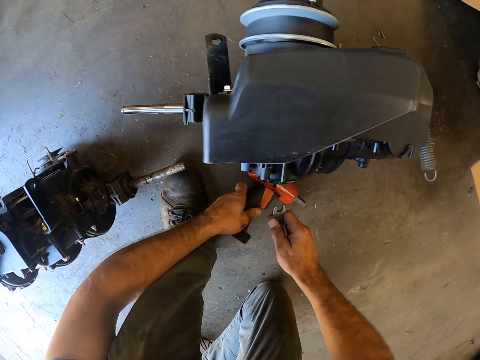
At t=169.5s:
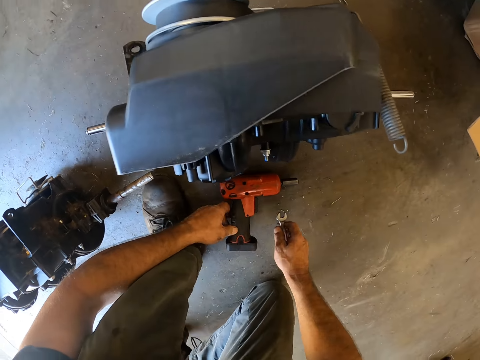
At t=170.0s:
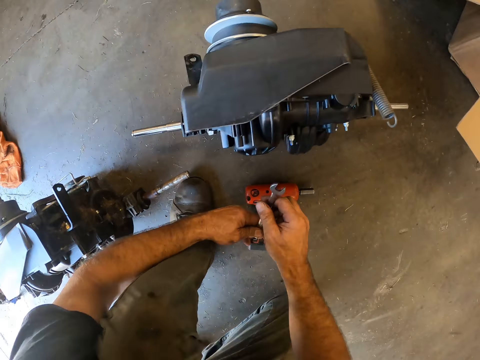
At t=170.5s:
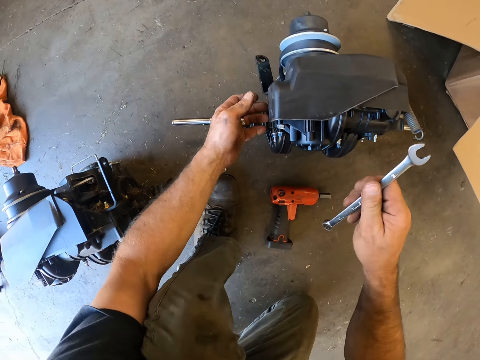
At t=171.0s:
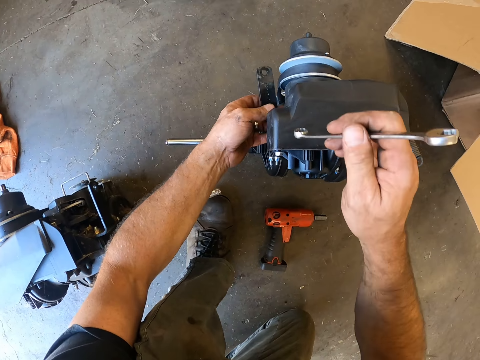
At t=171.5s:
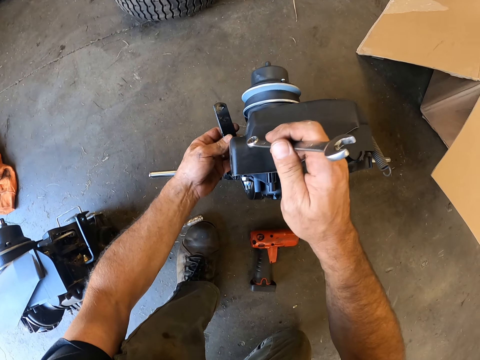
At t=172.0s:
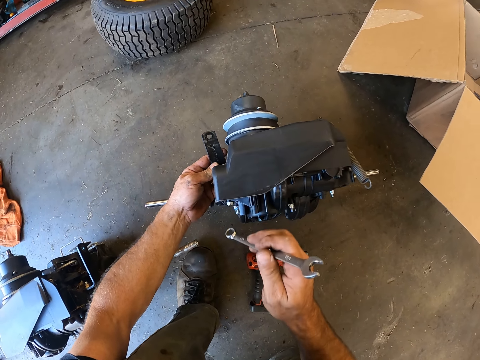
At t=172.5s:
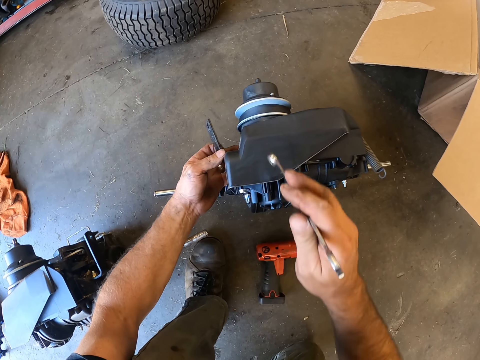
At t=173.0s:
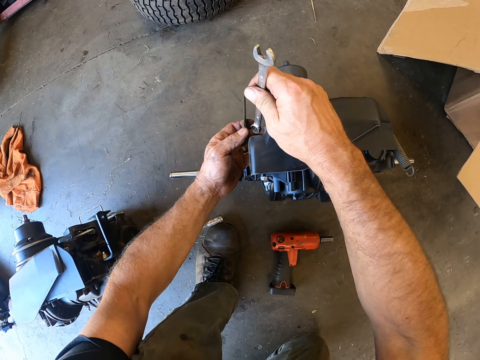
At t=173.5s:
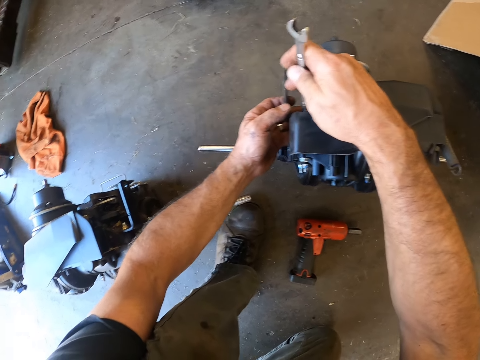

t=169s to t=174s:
The camera wearer places the impact wrench on the floor with his right hand. He holds a spanner. He turns another hinge of the second lawn mower on the floor with his left hand. He touches something. He puts the combination wrench on the second lawn mower engine on the floor with his right hand.
